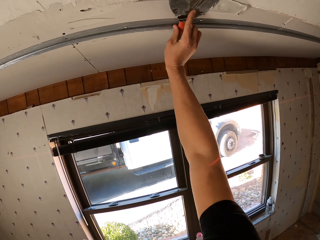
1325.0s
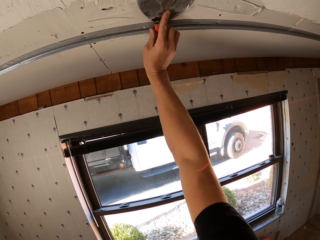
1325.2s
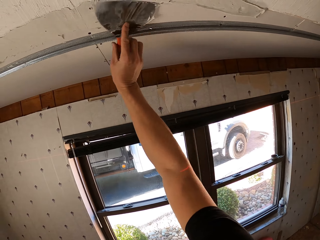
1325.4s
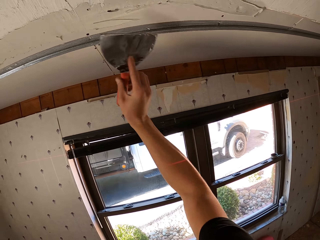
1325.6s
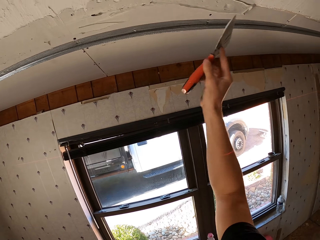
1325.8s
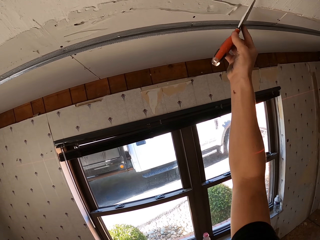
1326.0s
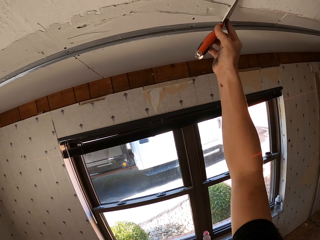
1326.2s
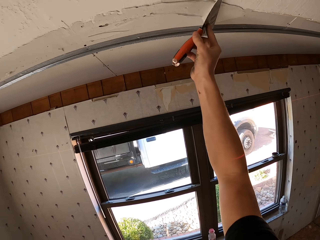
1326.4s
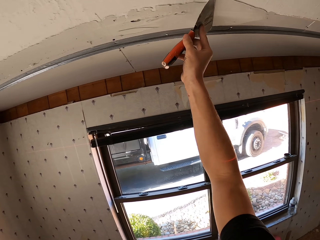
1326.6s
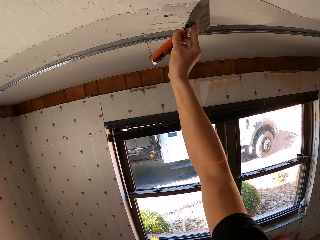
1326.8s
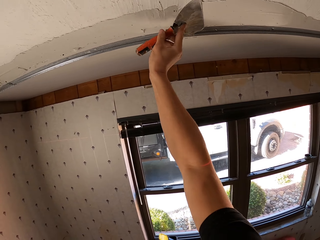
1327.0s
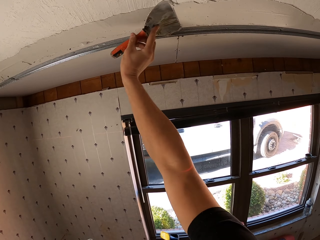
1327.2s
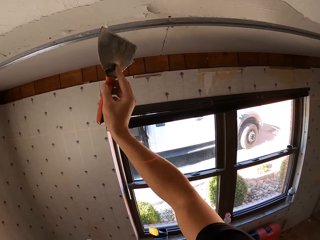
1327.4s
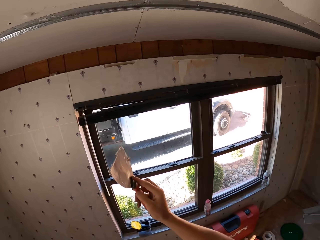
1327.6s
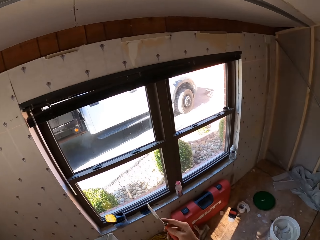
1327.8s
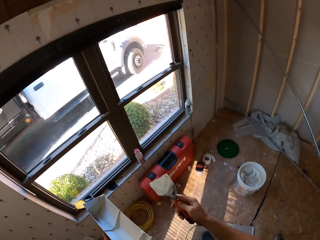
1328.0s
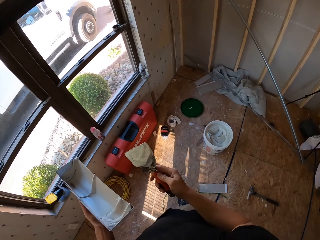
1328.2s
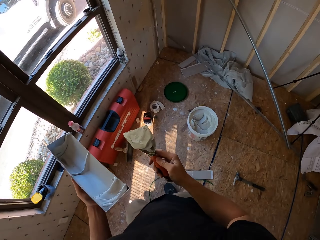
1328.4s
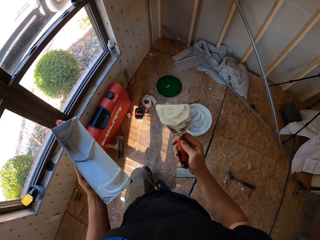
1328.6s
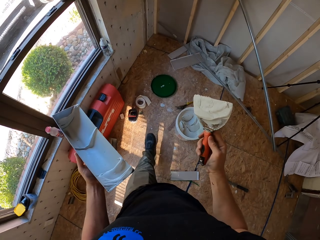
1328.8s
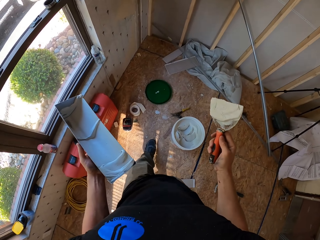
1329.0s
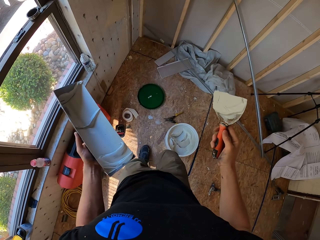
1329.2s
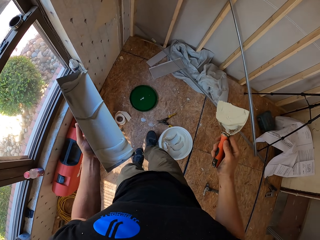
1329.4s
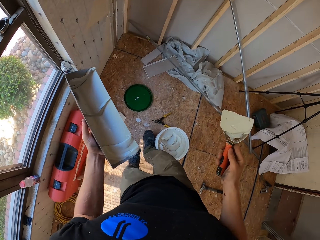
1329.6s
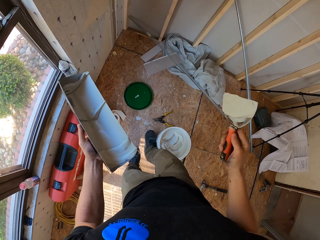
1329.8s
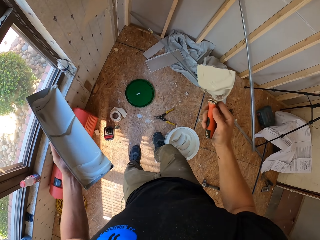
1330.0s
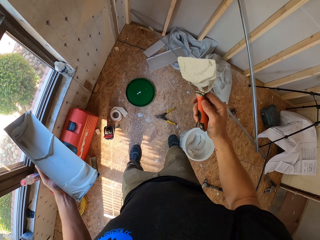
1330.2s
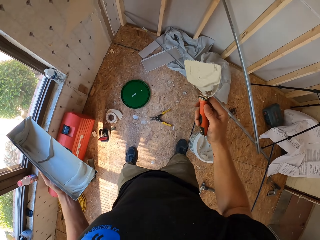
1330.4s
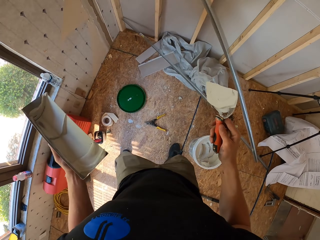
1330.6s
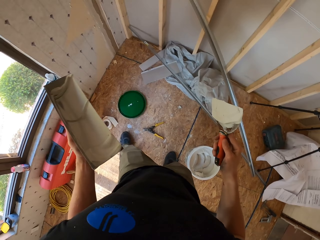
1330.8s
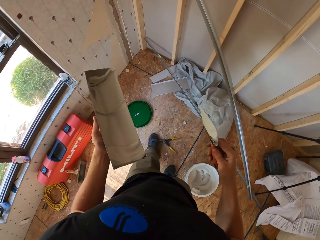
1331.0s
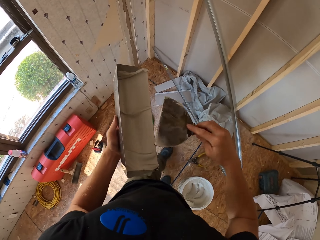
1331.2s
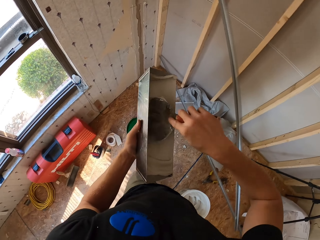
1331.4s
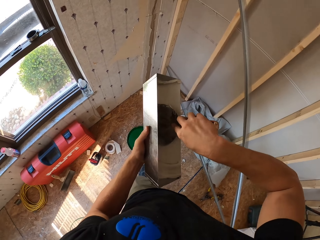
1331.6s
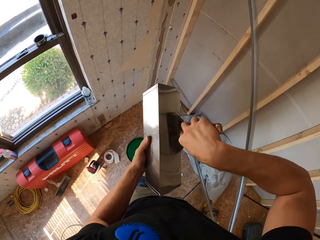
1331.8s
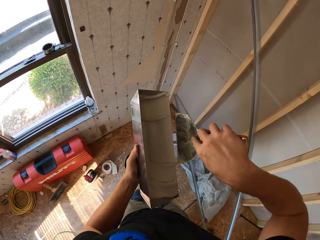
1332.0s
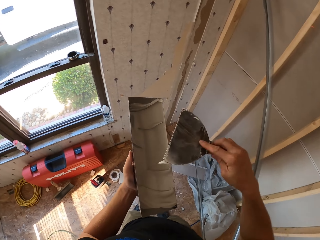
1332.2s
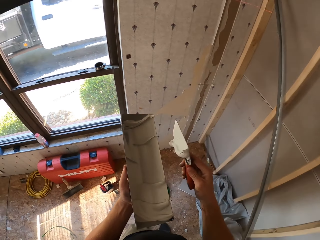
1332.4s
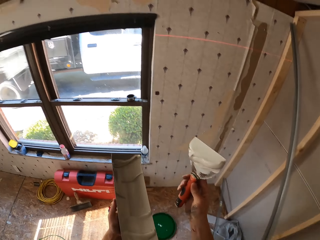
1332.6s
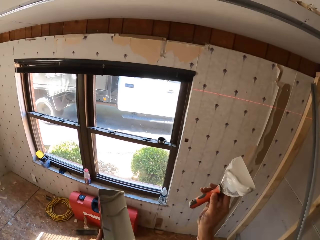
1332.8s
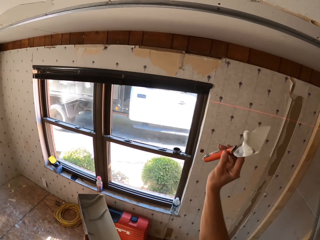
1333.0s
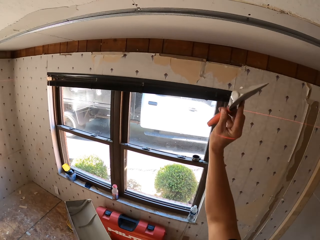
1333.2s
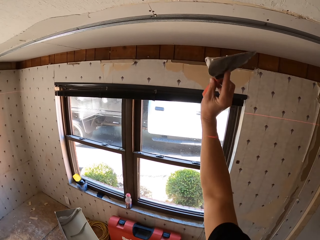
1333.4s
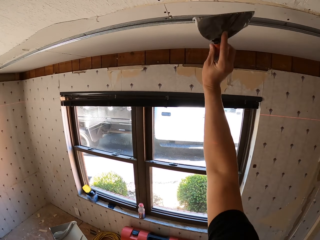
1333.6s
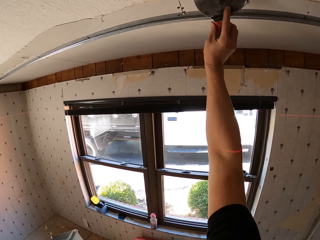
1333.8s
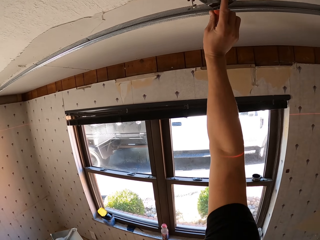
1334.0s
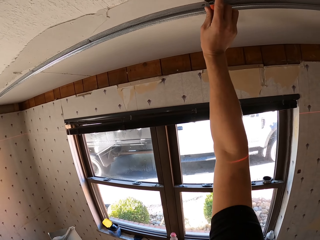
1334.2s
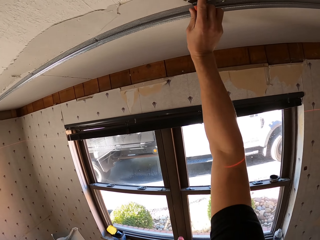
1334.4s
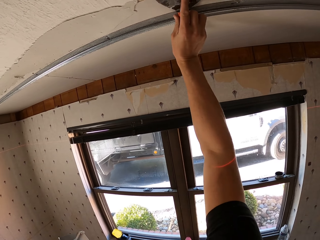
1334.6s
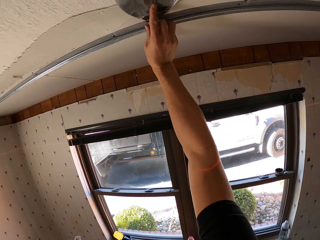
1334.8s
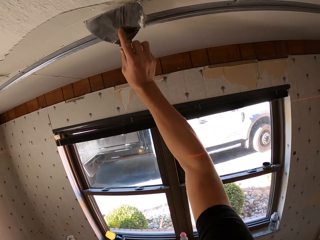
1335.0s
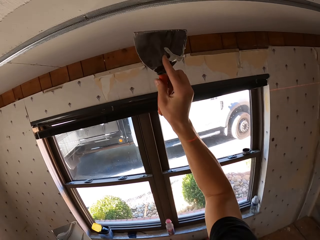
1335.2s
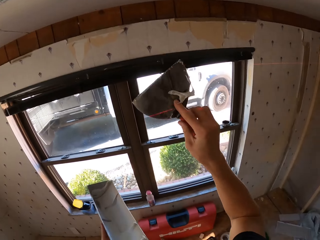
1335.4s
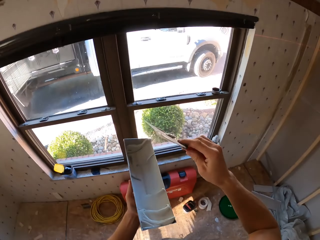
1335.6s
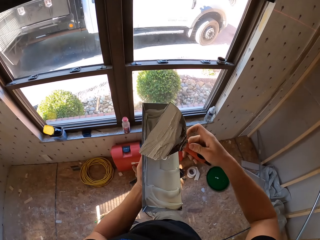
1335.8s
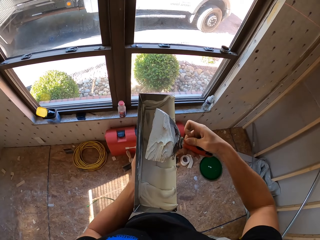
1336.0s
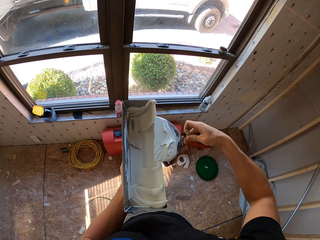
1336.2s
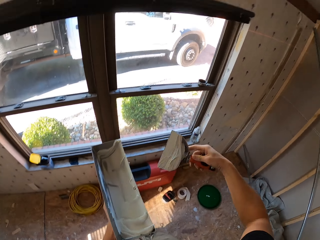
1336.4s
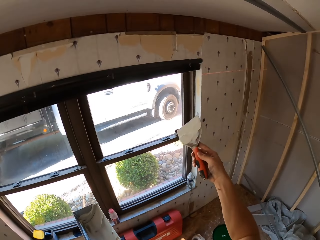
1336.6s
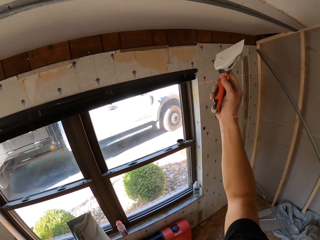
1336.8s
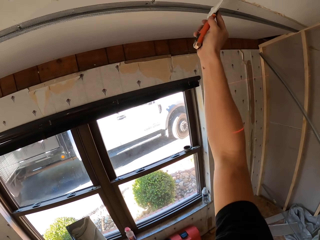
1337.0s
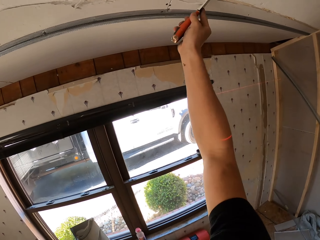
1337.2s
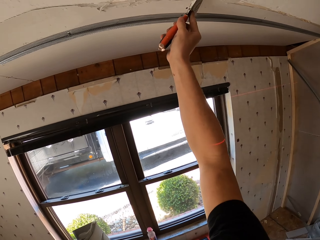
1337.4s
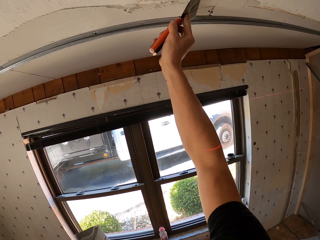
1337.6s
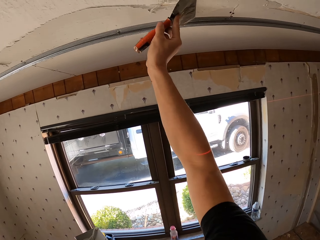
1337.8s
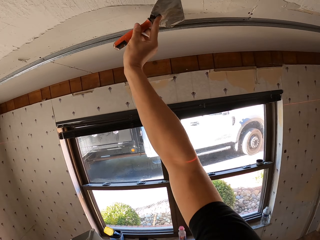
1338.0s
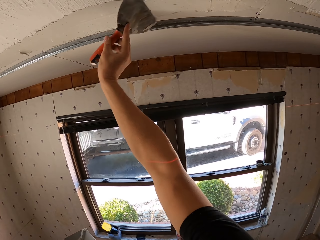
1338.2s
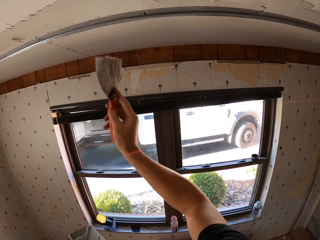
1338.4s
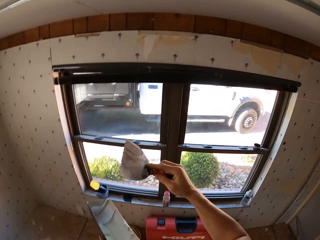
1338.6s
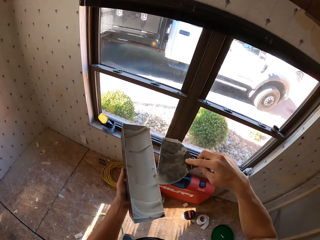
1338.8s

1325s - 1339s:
The camera wearer paints the wall with the scraper knife. He walks around in the house. He moves the container with his leg. He scoops the paint from the metallic tin with the scraper knife. He paints the wall with the scraper knife. He rubs the scraper knife on the tray. He applies the mortar on the ceiling using the scraper knife.

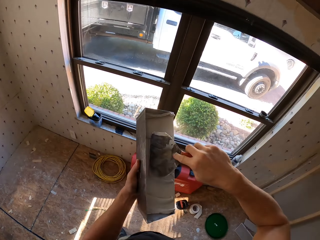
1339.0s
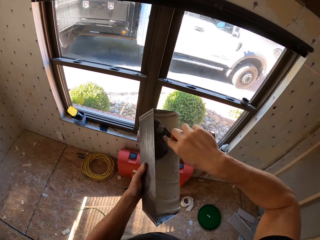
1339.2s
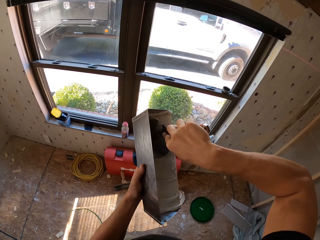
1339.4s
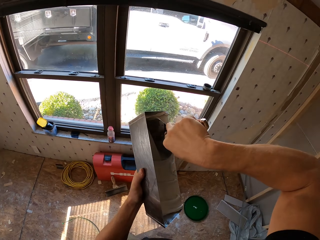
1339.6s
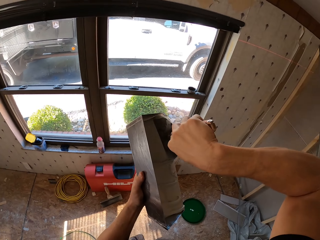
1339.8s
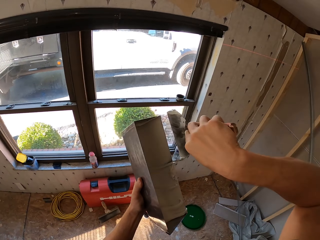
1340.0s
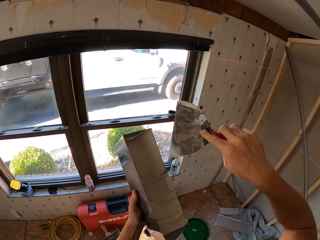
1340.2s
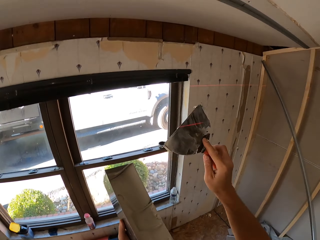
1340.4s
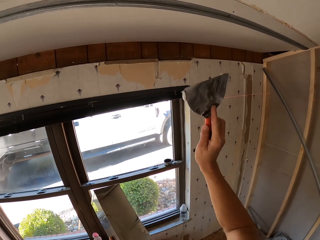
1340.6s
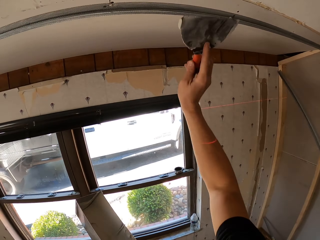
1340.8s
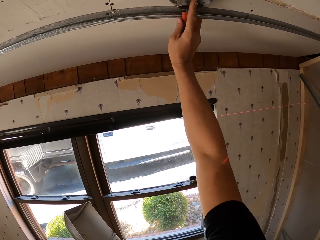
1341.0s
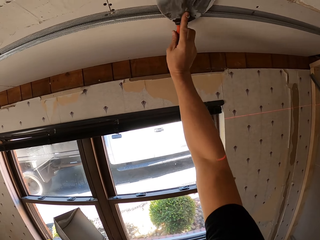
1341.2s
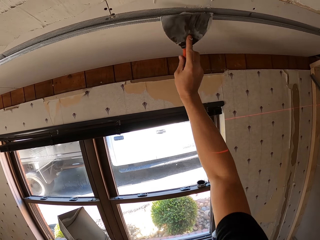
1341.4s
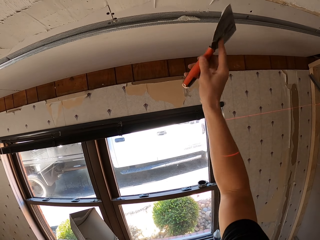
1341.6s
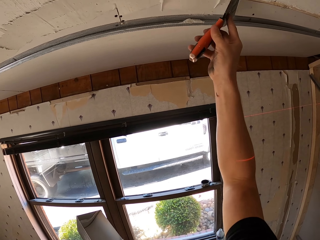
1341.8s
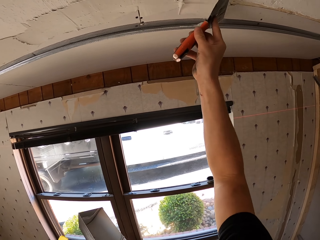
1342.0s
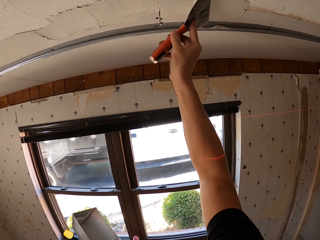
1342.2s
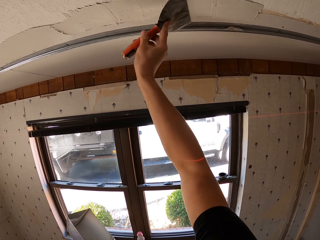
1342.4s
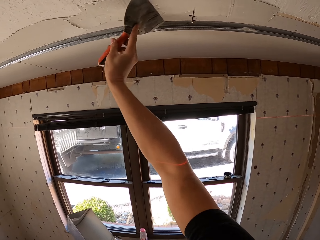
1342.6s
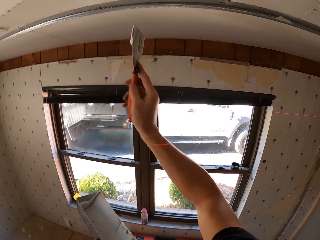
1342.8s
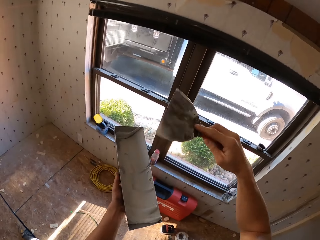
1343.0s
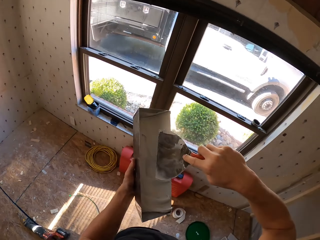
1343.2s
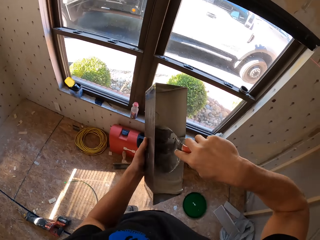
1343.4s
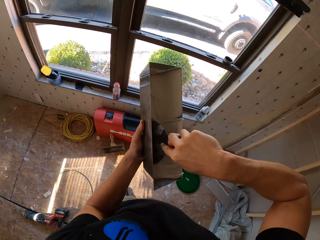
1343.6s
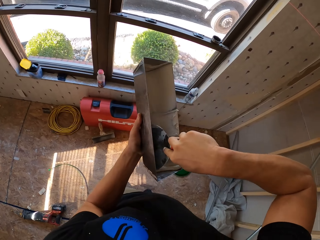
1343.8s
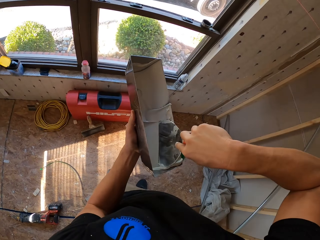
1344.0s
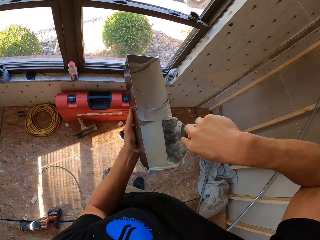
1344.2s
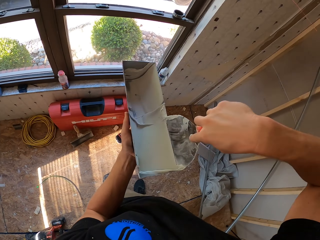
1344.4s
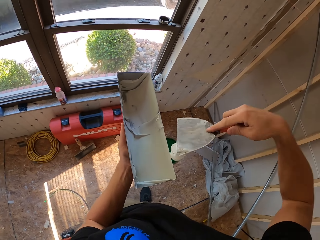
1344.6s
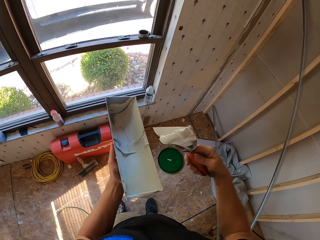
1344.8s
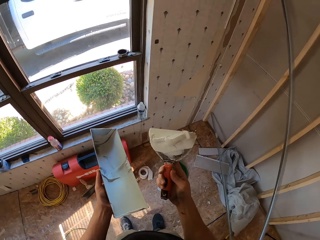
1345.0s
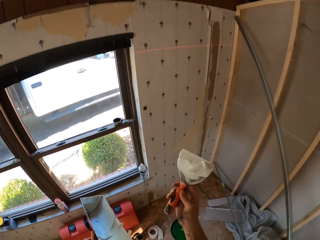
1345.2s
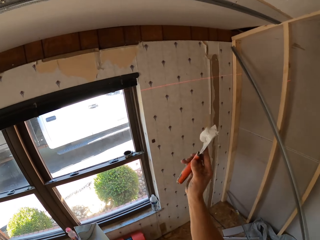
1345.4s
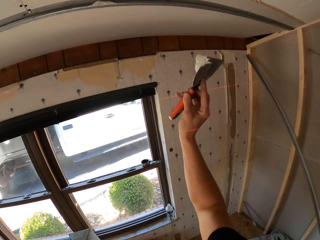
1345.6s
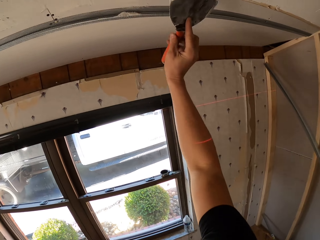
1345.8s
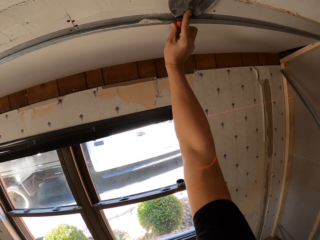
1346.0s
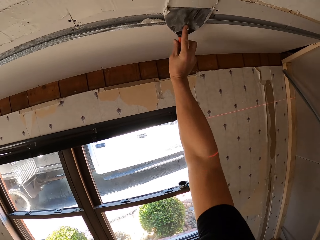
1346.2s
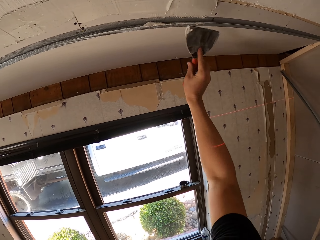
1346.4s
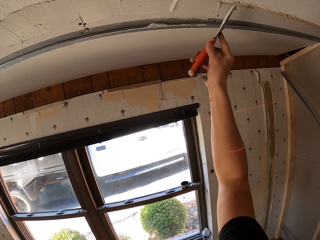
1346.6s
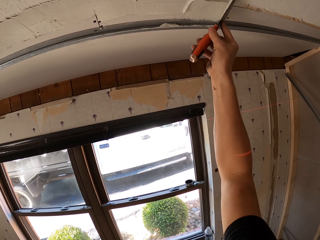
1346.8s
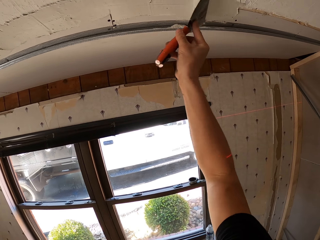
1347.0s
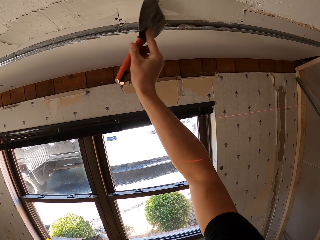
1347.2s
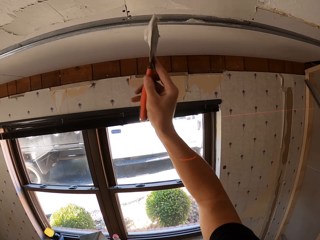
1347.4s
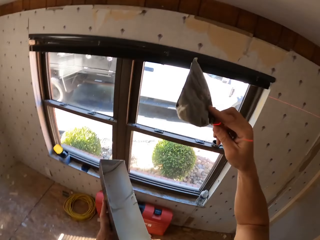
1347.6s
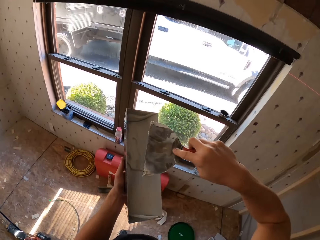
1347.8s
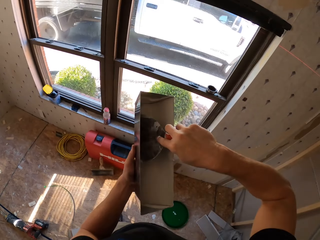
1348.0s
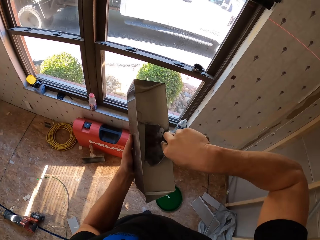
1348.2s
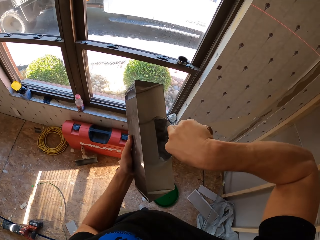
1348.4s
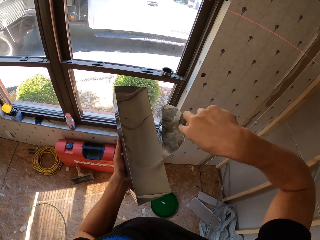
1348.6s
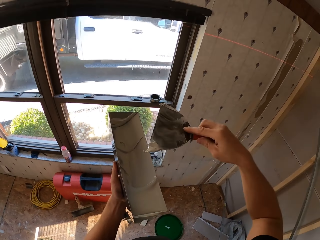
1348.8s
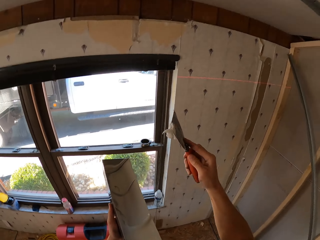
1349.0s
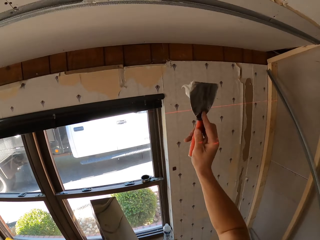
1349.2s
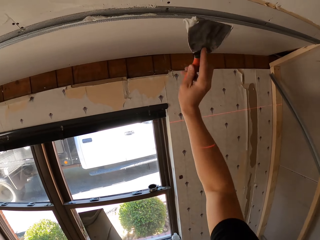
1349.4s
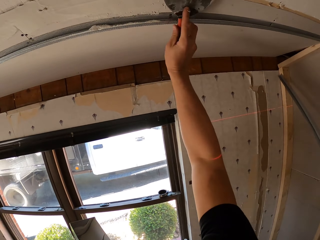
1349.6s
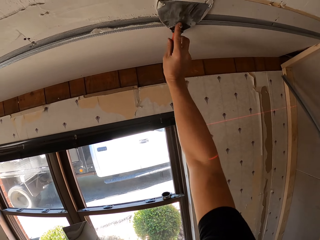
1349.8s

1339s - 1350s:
The camera wearer scoops the paint from the metallic tin with a scraper knife. They paint the wall with the scraper knife. They scoop the paint from the metallic tin with the scraper knife. They paint the wall with the scraper knife. They scoop the paint from the metallic tin with the scraper knife. They paint the wall with the scraper knife.
